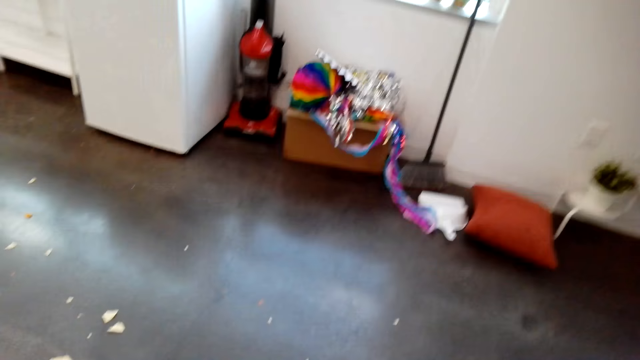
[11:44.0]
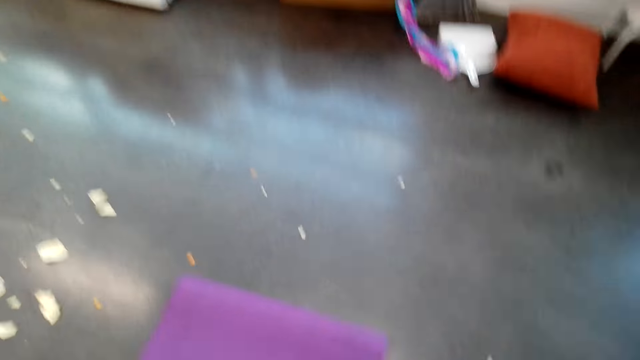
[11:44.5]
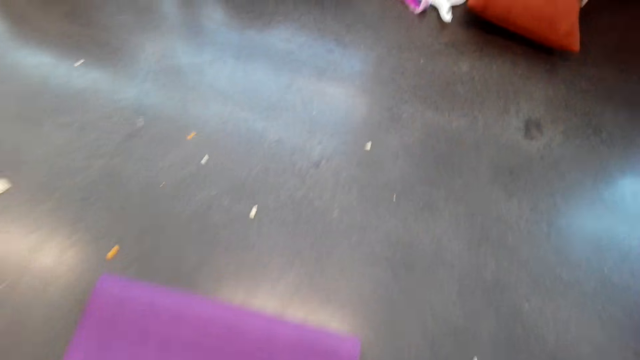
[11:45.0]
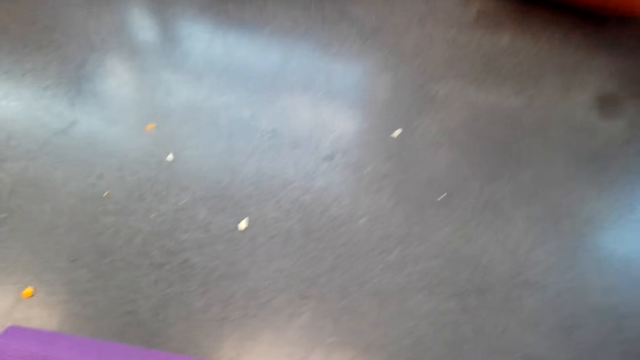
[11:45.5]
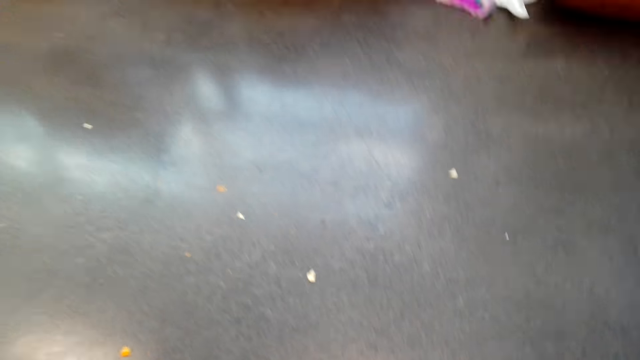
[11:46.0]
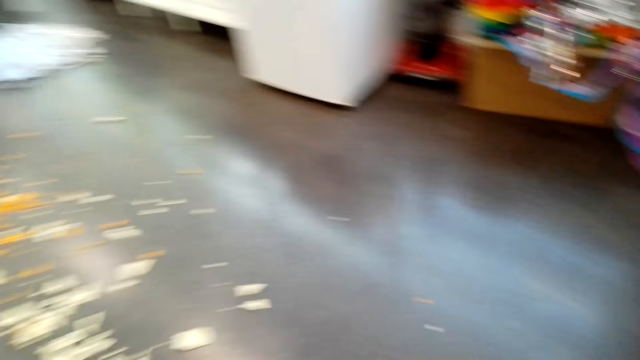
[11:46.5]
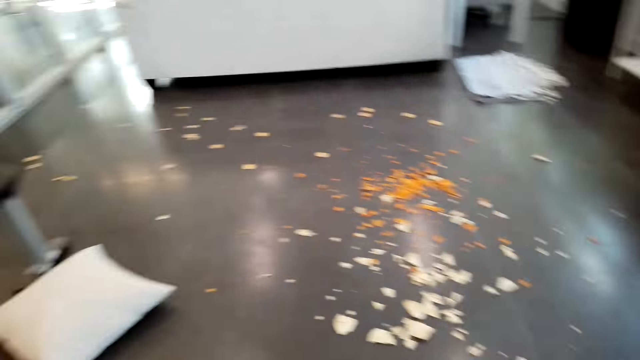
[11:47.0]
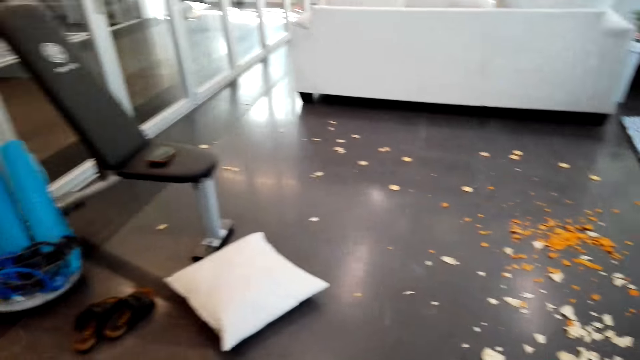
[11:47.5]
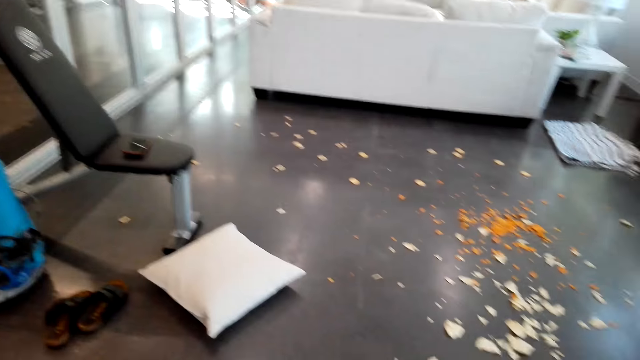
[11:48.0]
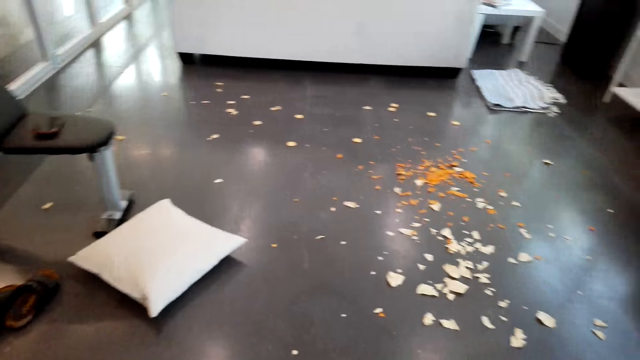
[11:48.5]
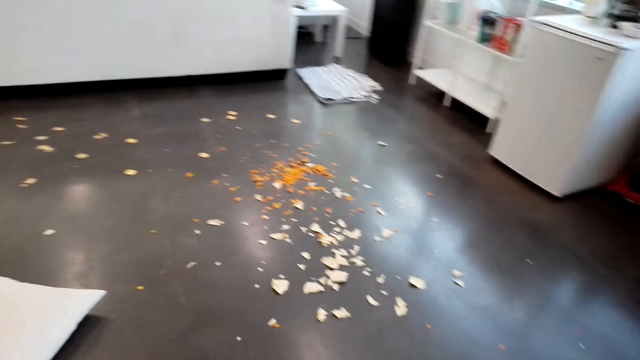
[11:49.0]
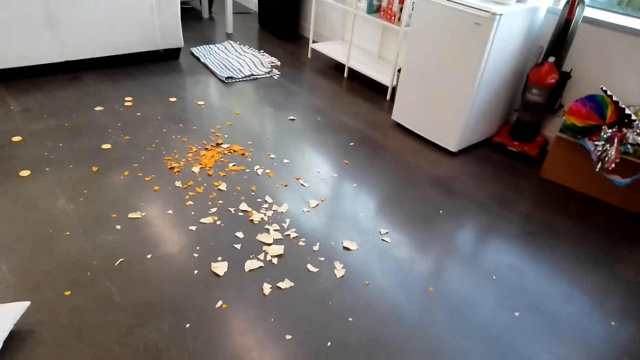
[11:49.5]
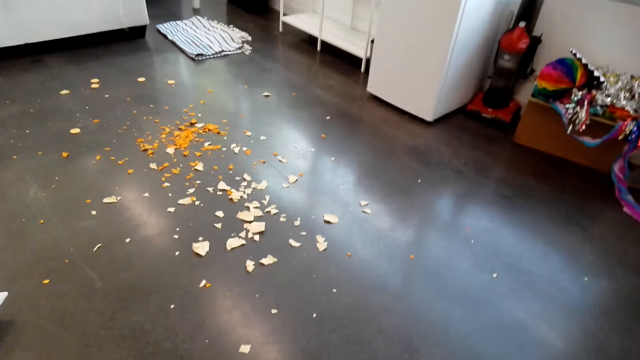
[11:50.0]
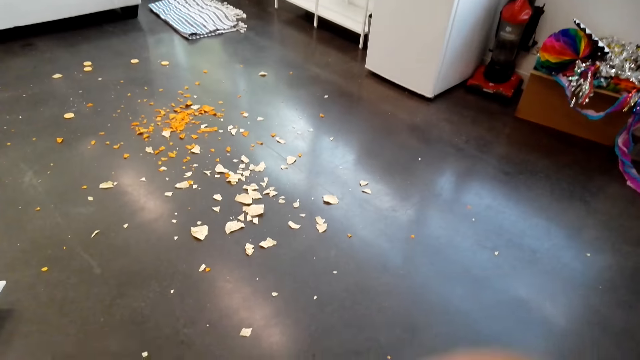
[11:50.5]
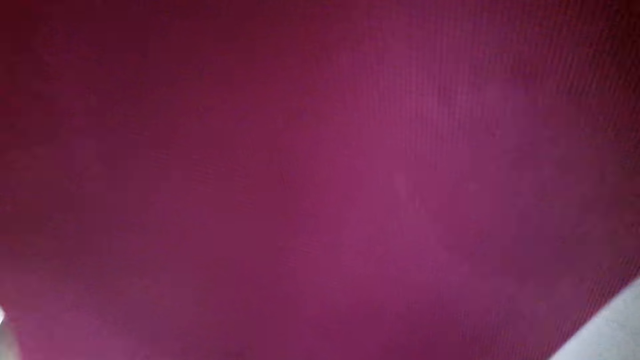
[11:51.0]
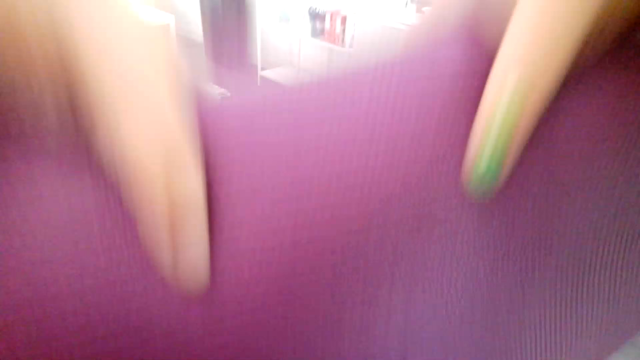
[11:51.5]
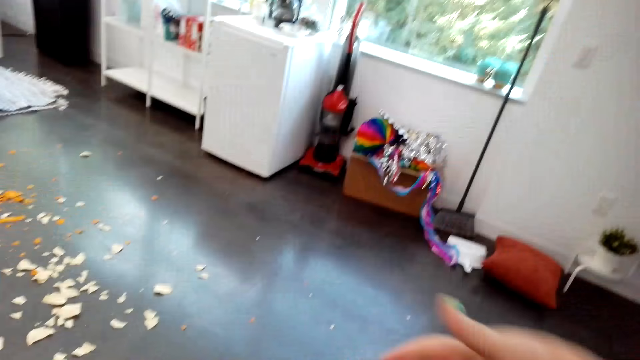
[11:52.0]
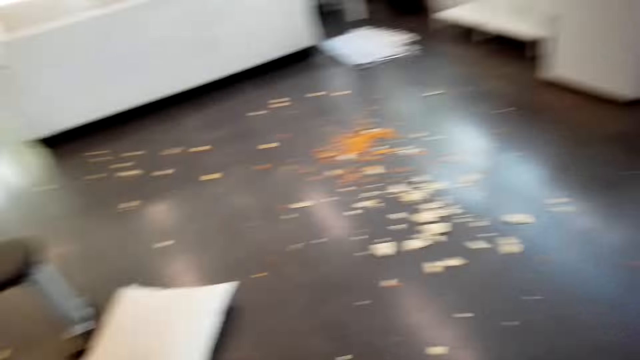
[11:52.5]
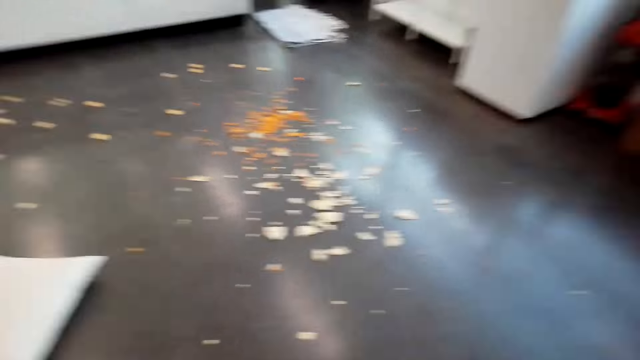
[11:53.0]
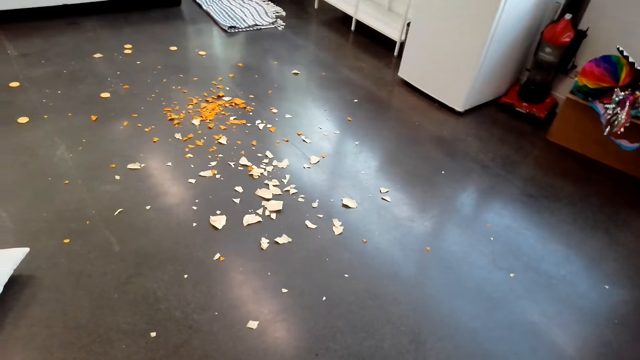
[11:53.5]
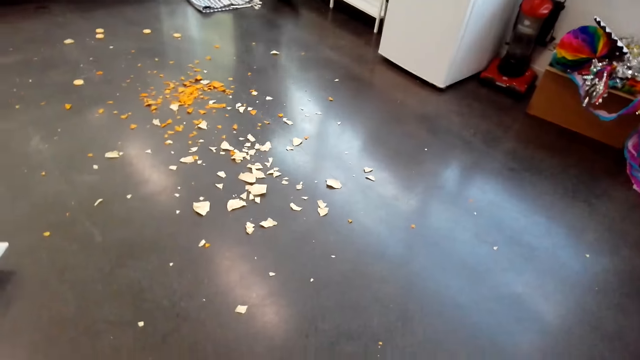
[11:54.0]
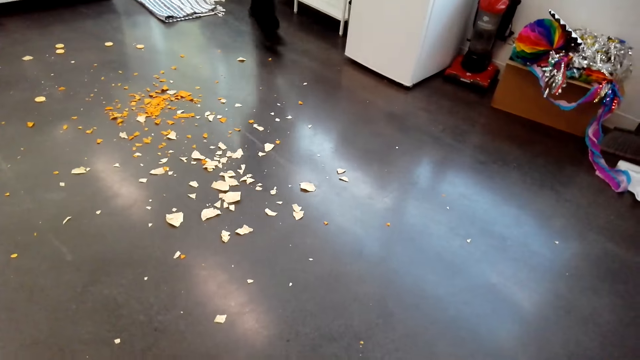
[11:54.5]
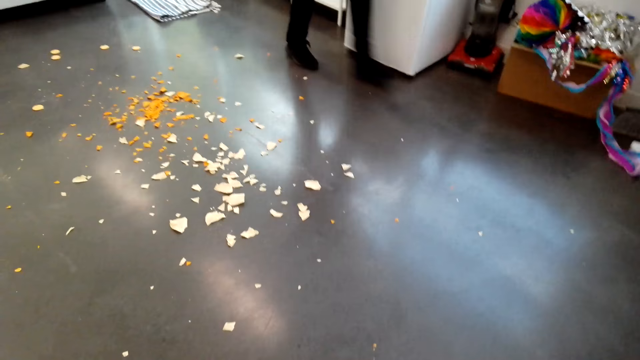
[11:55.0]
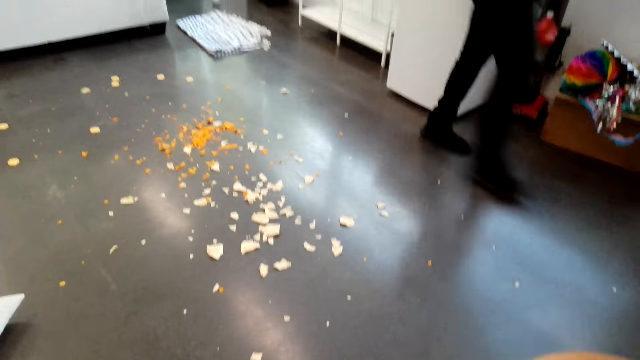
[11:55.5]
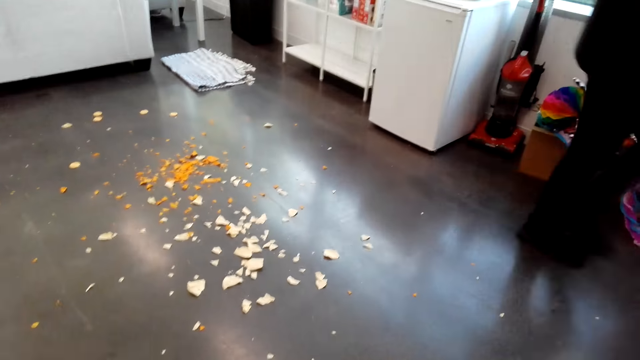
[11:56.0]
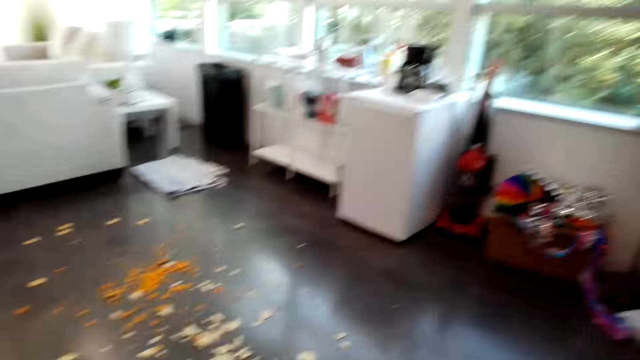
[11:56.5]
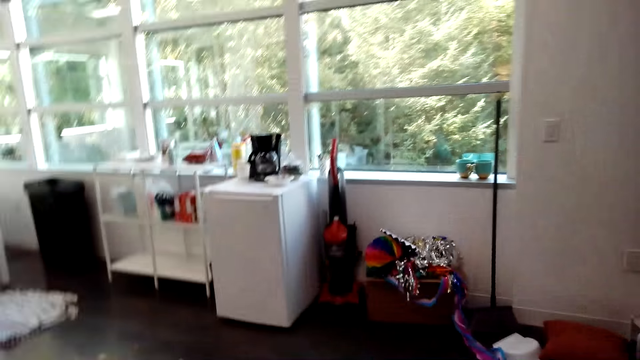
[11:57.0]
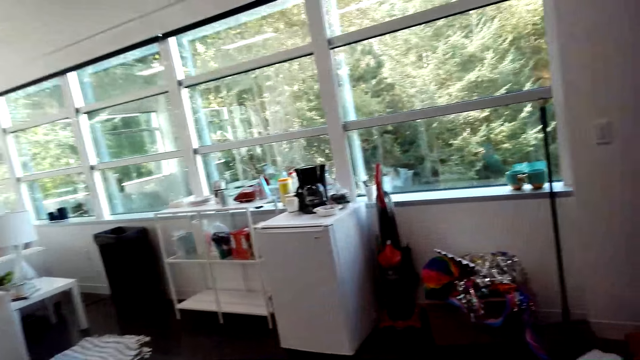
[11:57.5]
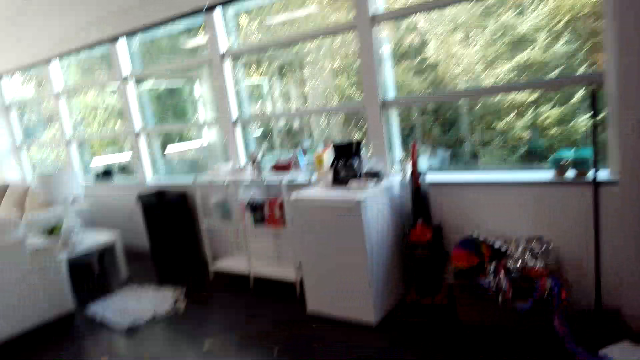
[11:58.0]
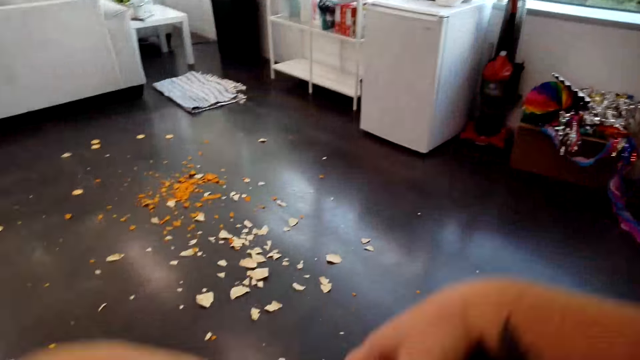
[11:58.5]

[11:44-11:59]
The camera wearer picks up the gym mat from the floor. They look around the apartment. They fold the gym mat. A man walks past the camera wearer. The camera wearer folds the gym mat.

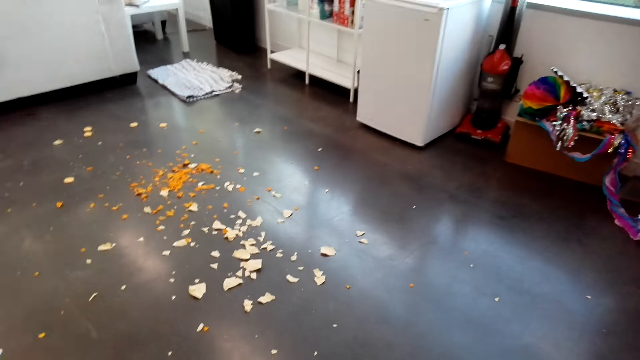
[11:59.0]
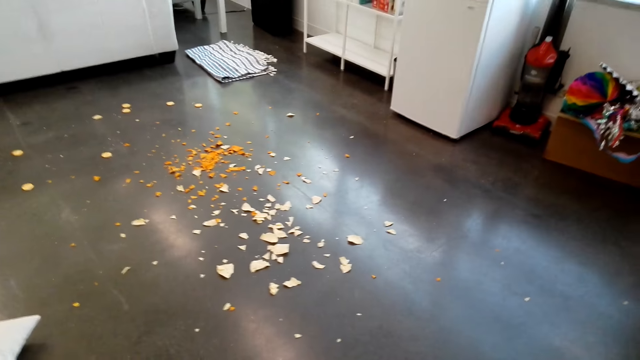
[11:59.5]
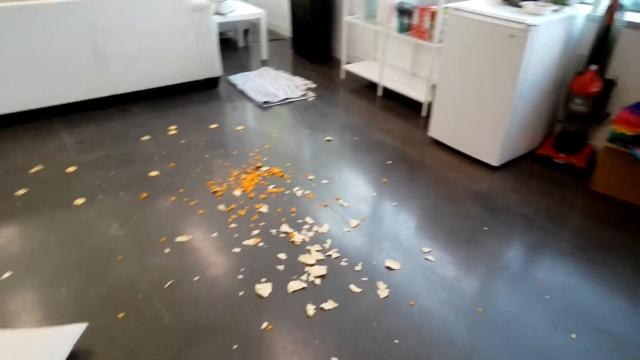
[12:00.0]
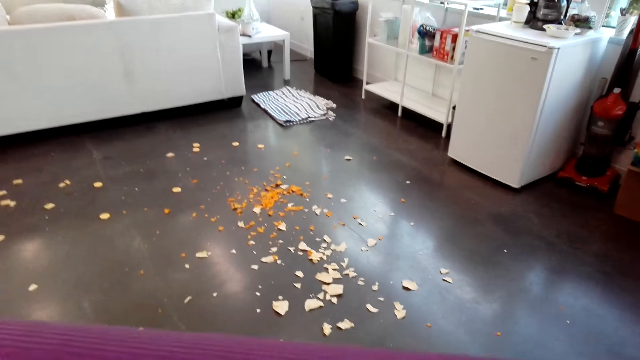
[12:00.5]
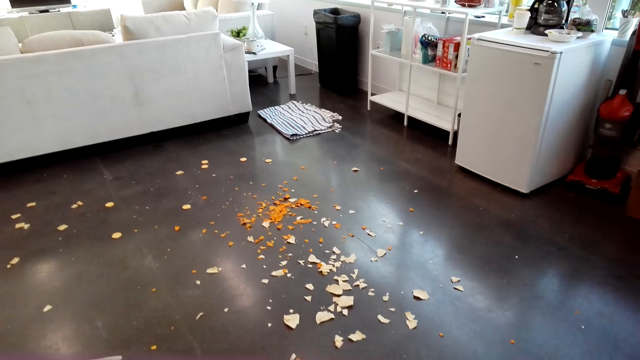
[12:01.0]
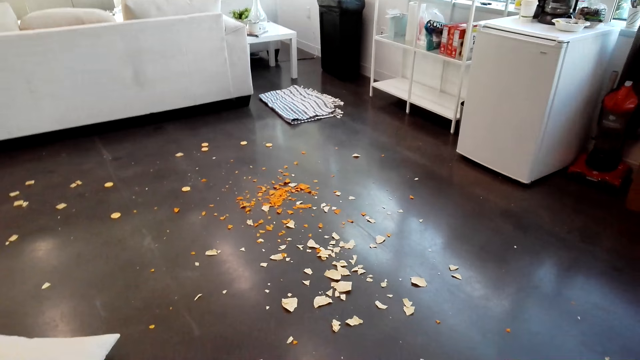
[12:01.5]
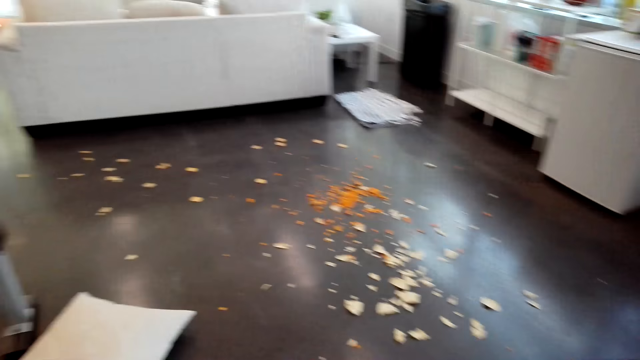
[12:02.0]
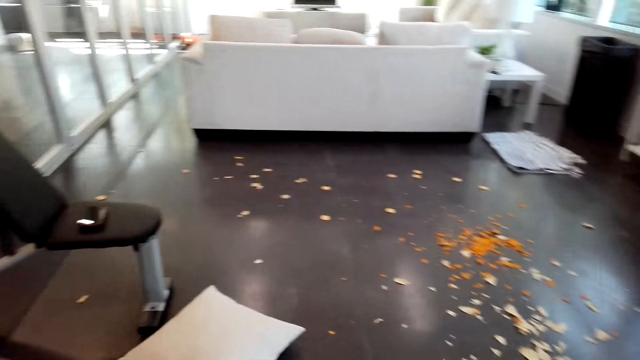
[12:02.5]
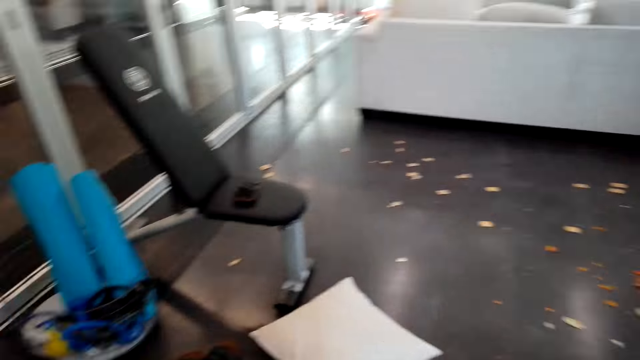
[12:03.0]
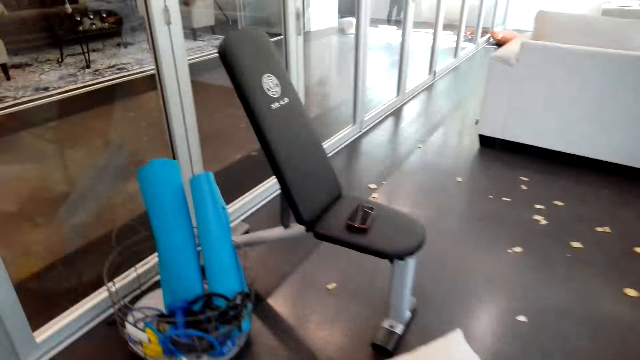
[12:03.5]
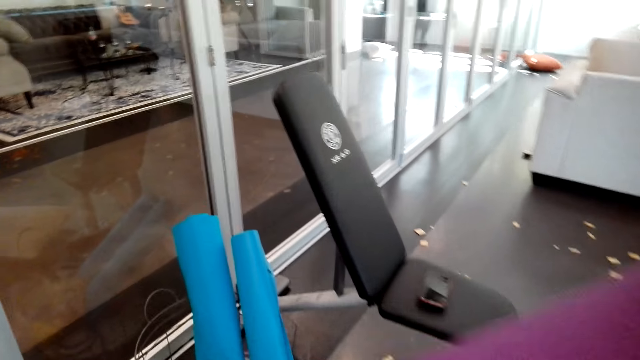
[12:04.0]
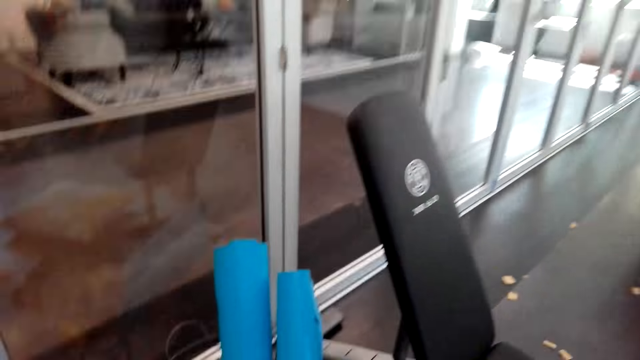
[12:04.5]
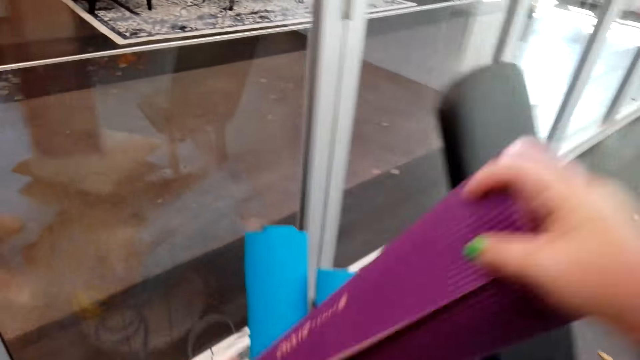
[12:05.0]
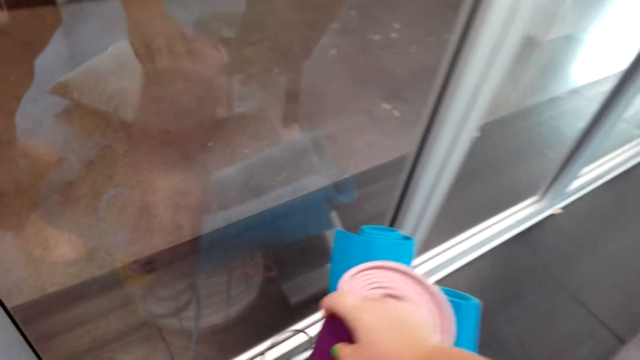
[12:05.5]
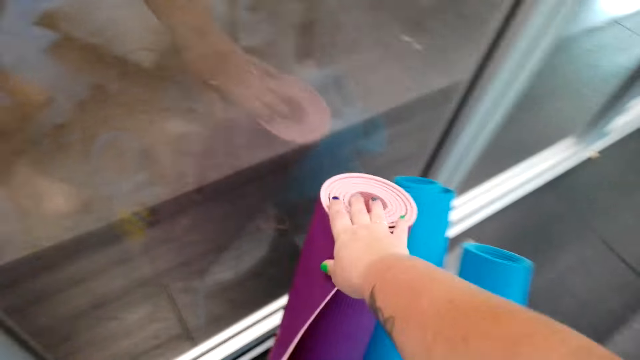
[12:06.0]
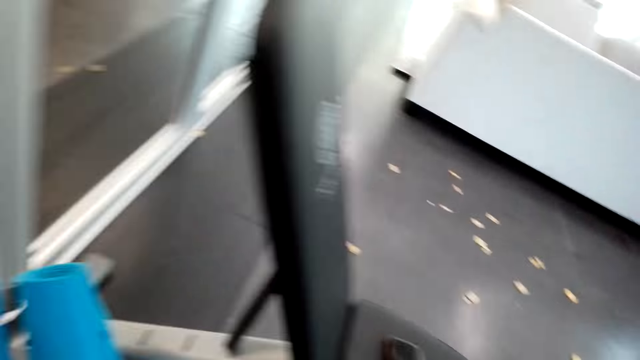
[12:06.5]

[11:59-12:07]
The camera wearer walks around the apartment. They put the gym mat in a basket.
